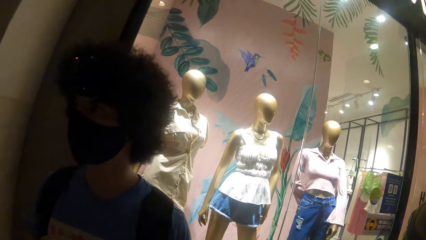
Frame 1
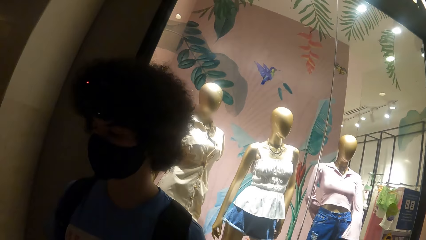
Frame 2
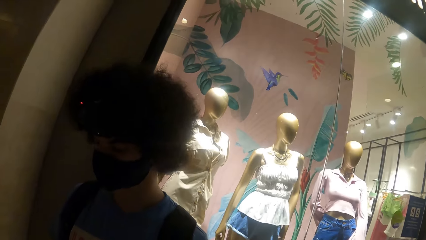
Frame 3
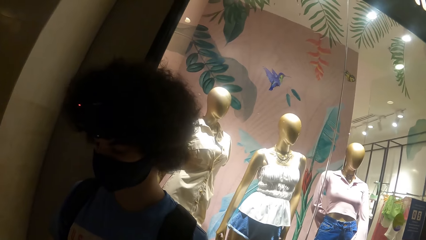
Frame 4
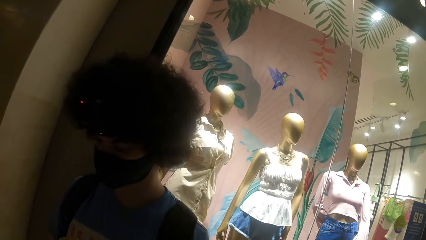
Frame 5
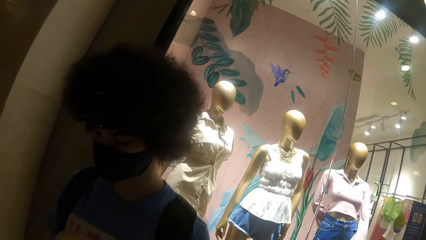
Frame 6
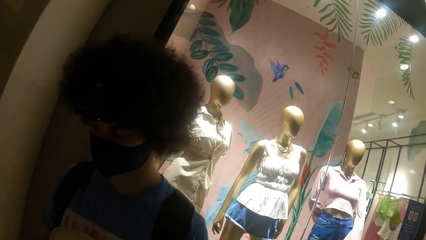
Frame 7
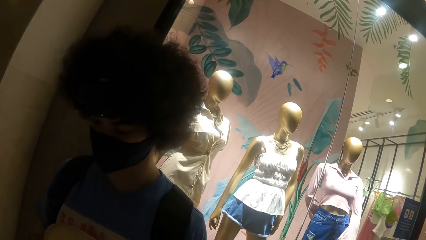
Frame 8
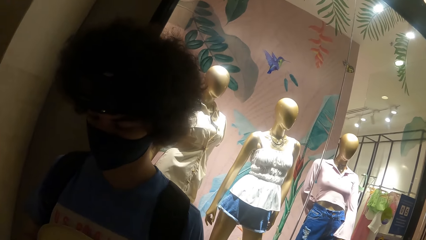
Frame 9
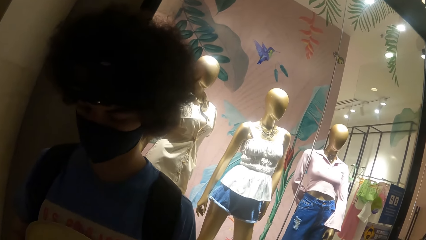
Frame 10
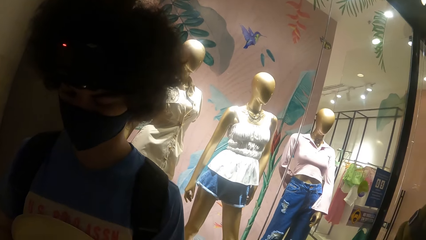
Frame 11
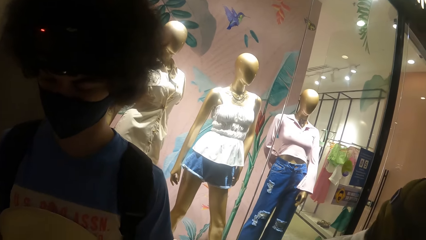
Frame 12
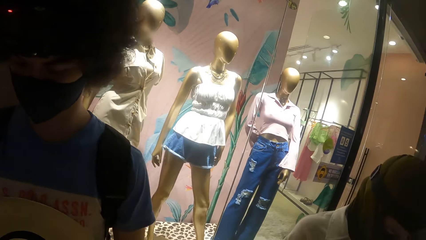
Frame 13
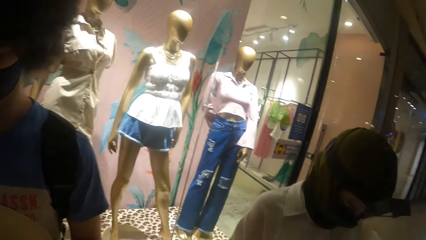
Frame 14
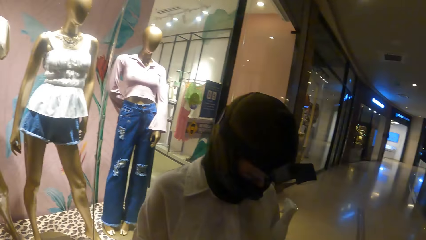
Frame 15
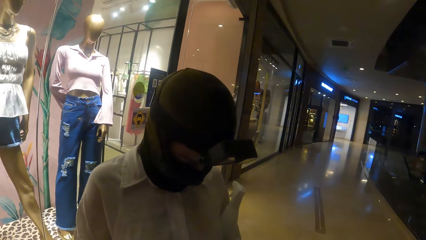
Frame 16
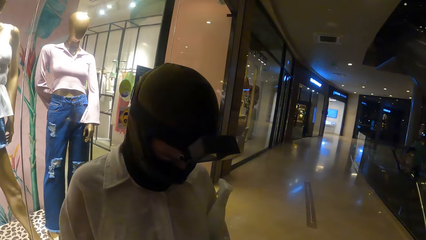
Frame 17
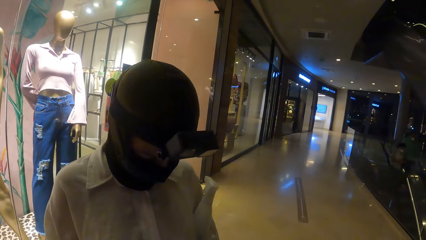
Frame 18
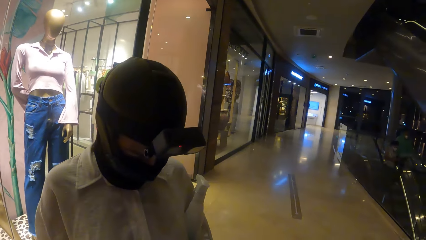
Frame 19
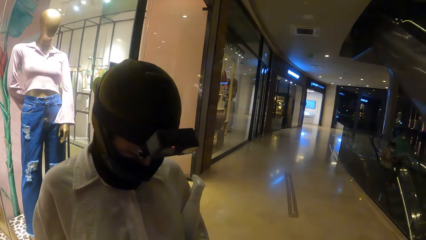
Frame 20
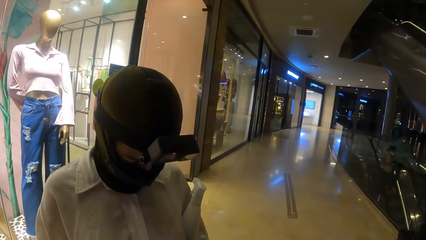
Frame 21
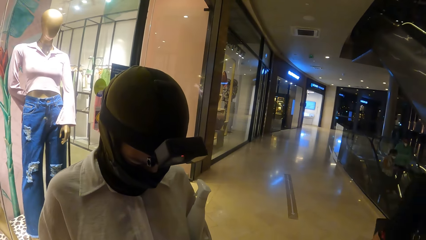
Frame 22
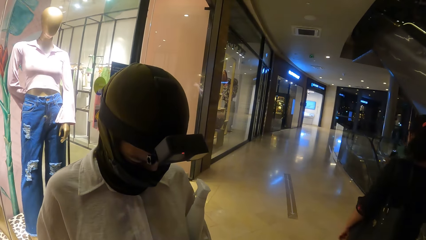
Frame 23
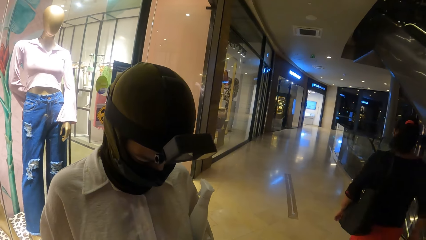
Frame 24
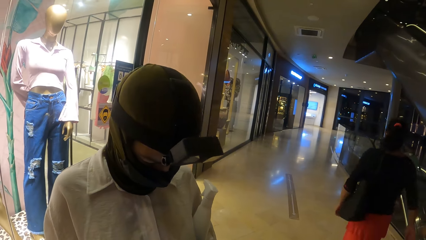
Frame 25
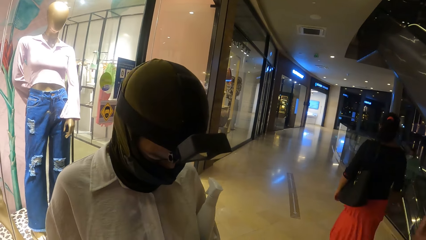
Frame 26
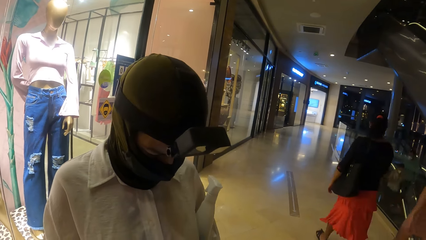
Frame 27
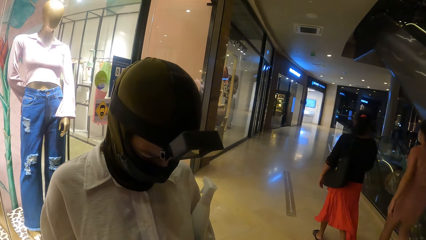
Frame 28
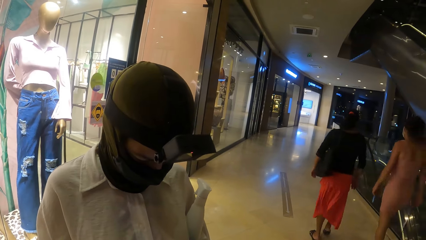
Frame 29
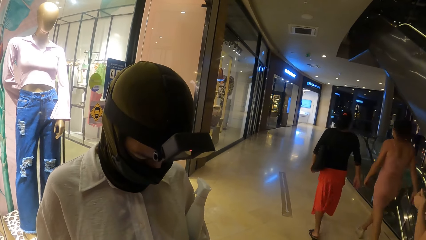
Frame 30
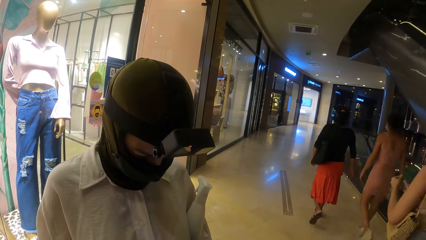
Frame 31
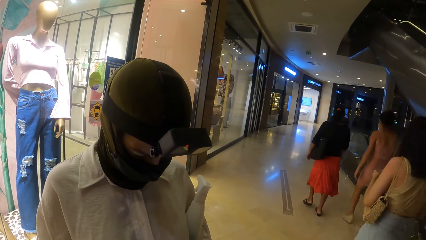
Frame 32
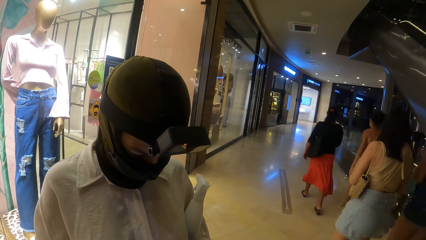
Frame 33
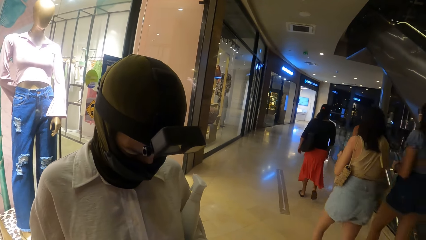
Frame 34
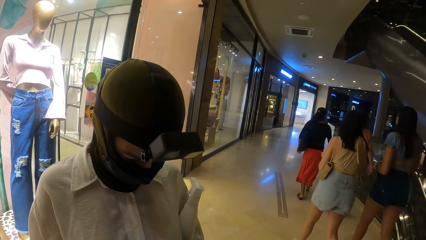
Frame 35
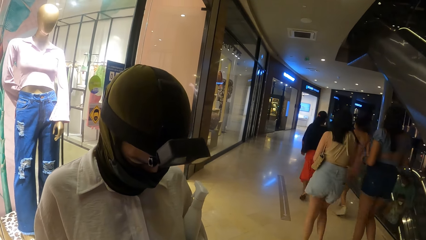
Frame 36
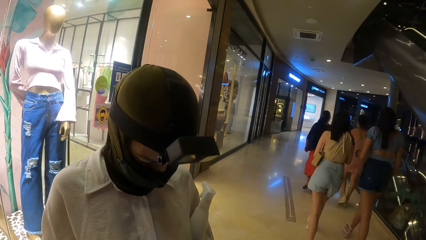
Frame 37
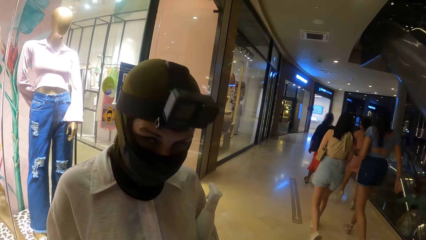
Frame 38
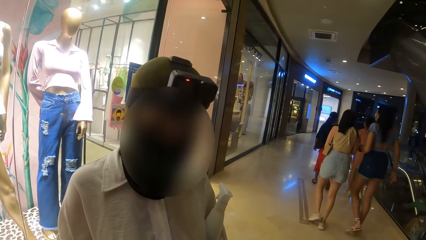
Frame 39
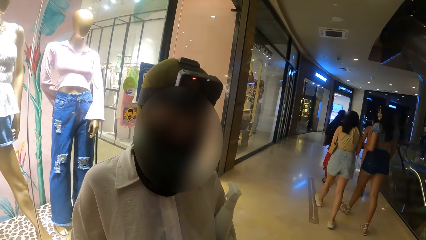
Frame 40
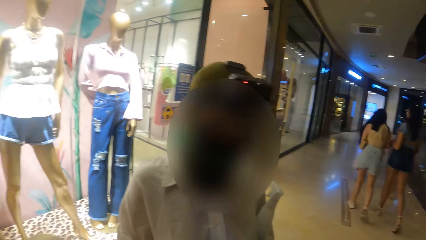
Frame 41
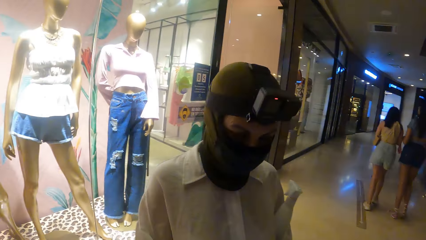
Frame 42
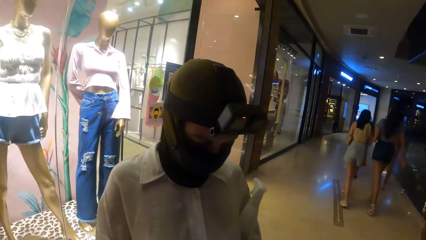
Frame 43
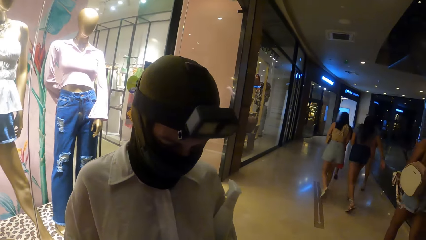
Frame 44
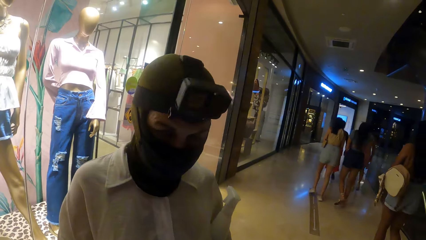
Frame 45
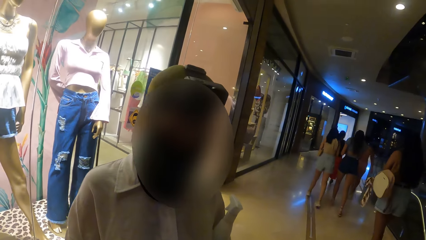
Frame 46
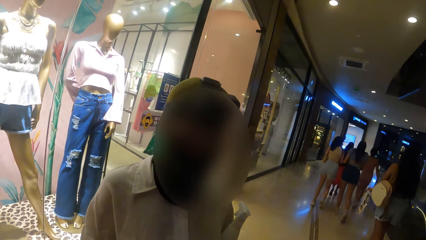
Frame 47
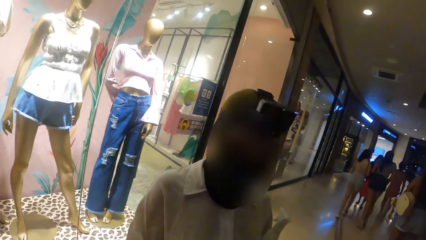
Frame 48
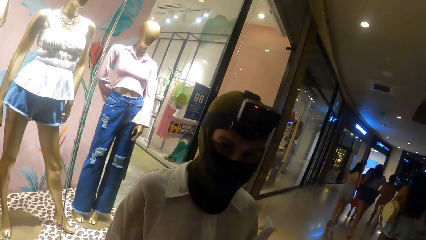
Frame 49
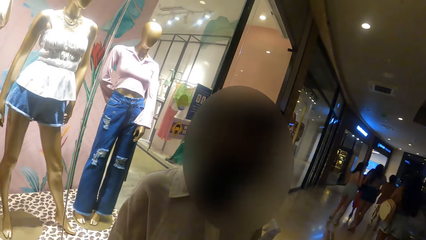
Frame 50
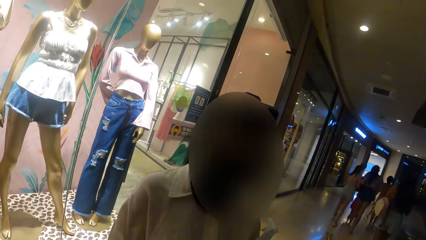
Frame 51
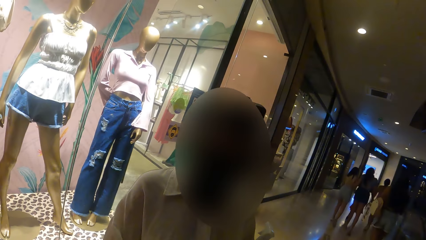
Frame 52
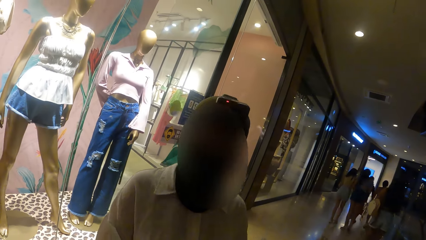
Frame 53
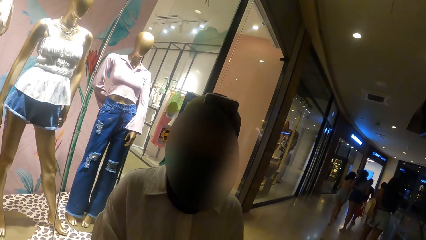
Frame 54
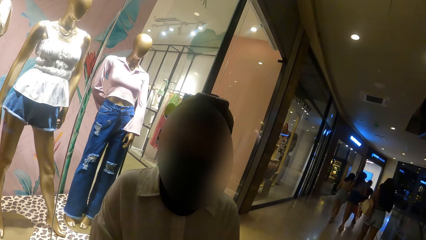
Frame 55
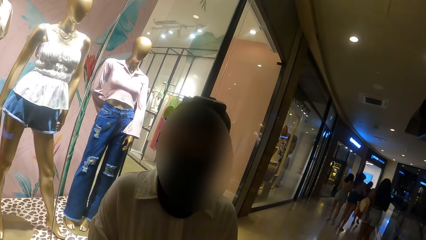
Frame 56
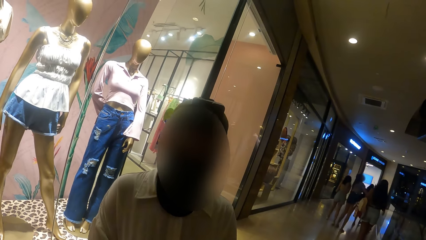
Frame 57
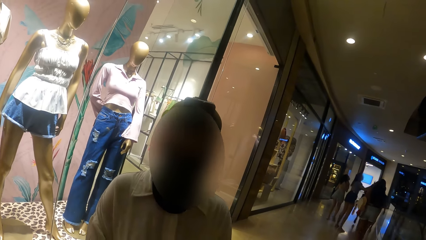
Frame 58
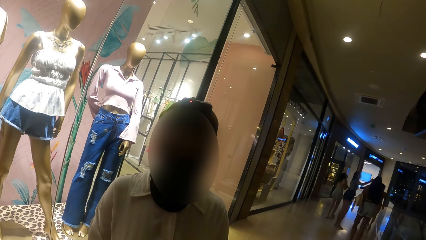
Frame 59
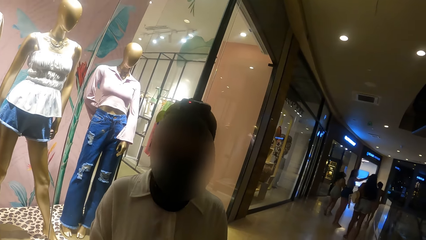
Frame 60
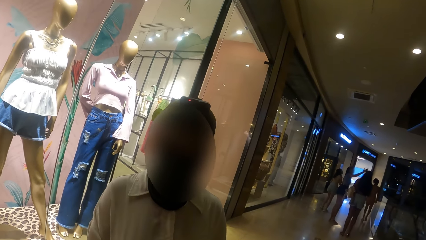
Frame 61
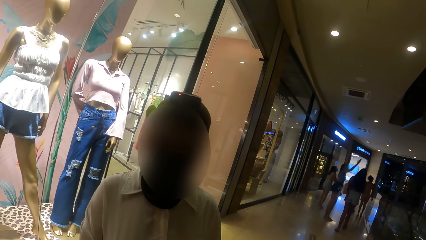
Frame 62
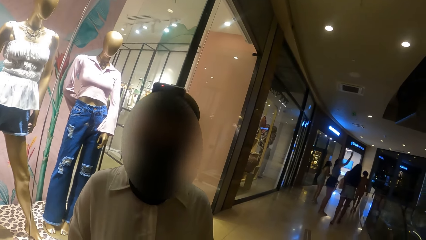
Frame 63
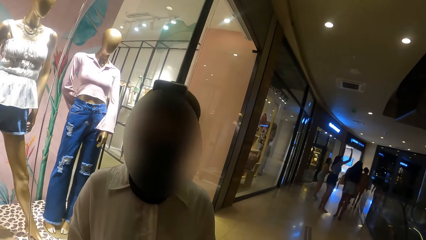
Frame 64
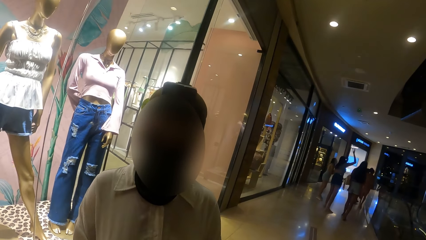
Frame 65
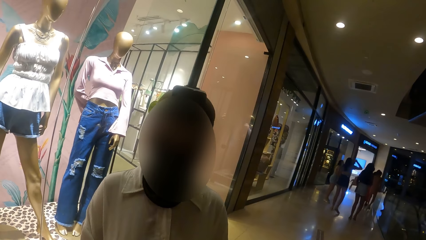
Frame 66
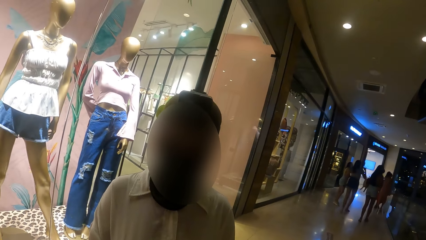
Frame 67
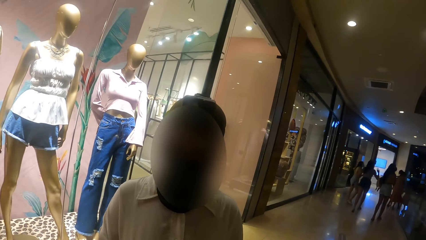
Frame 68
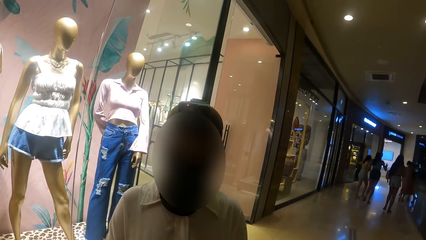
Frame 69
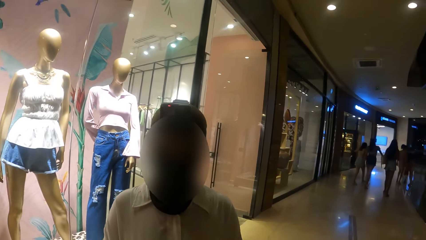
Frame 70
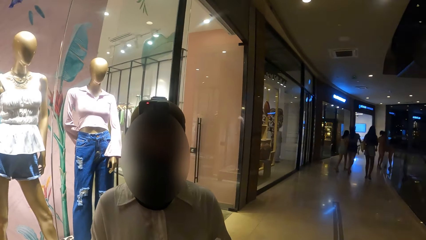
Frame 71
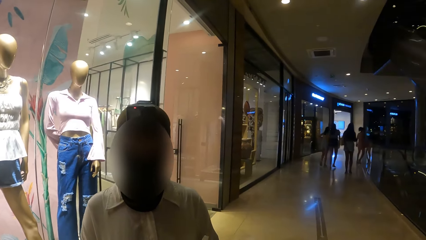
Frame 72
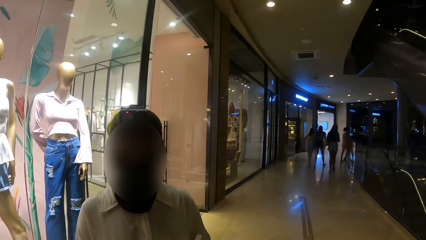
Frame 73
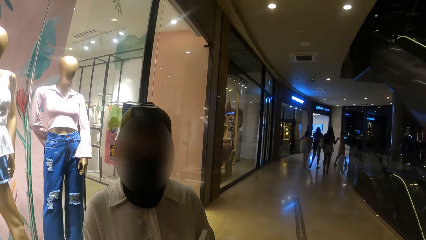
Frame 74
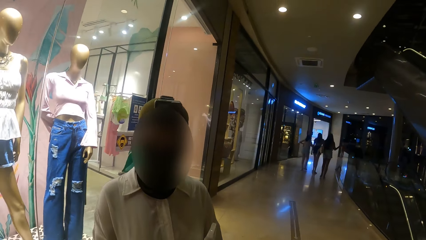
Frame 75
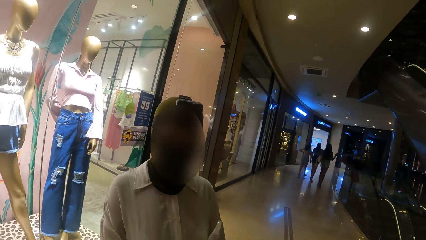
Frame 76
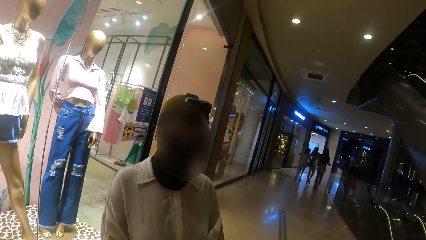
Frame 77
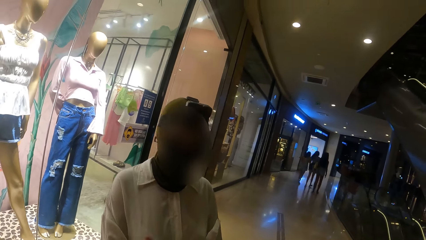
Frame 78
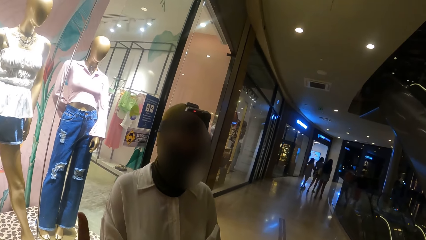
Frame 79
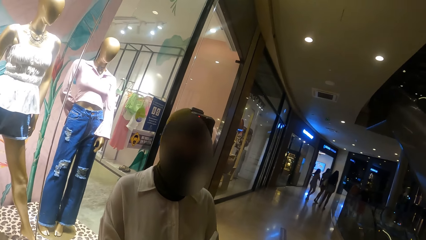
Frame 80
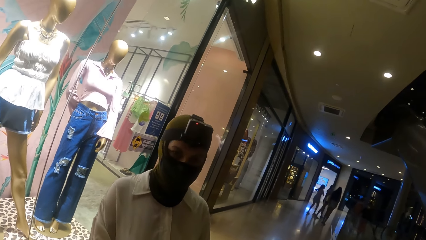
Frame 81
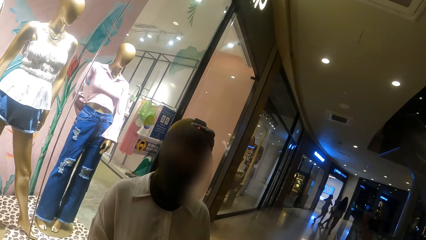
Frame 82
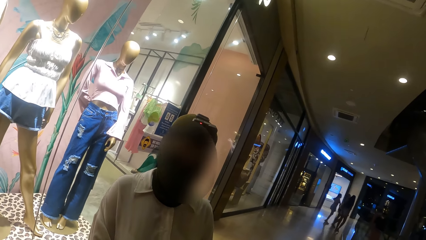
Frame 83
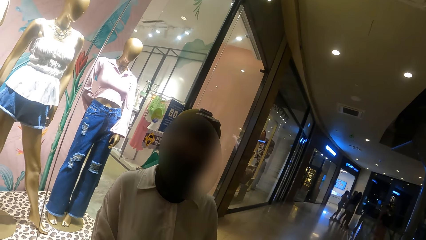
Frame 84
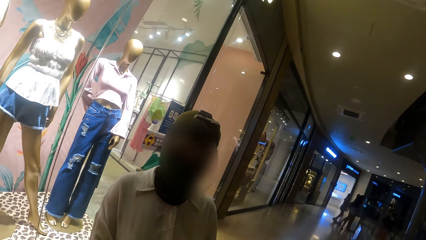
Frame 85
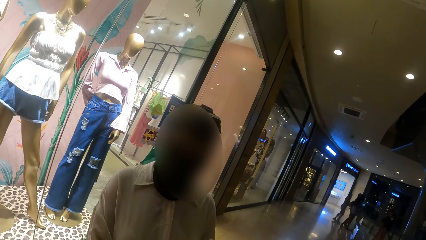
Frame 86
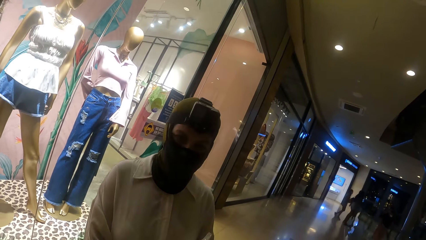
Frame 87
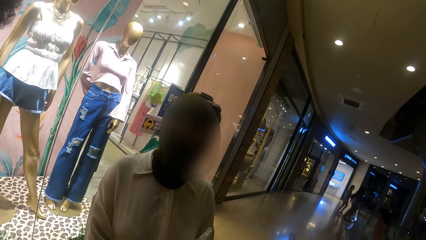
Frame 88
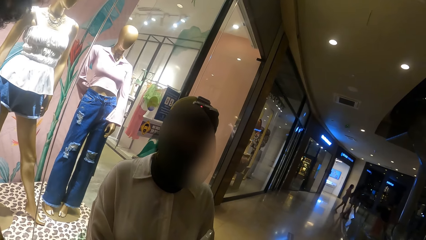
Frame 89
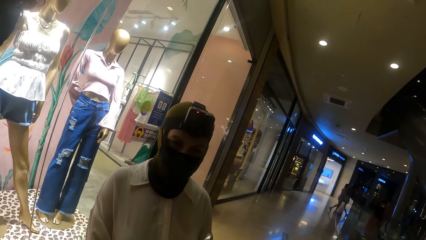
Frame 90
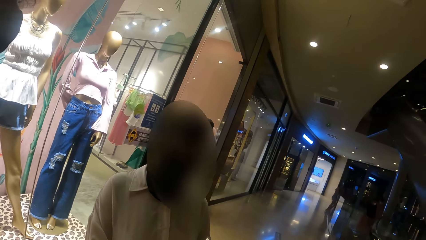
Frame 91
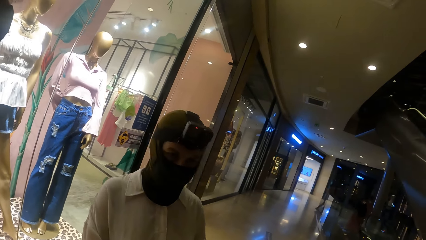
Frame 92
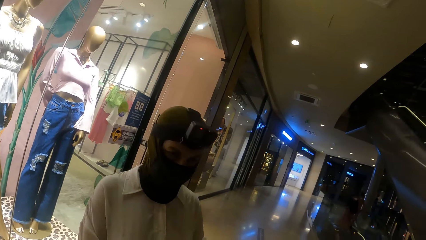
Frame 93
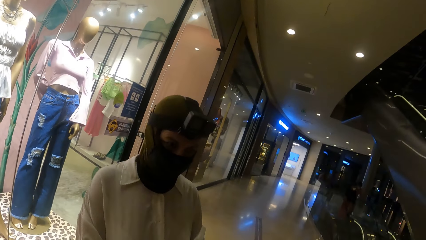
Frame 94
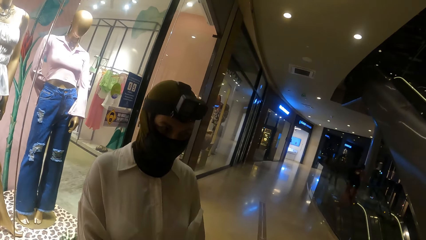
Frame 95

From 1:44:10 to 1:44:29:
The camera wearer looks around the building. The woman interacts with the camera wearer.
